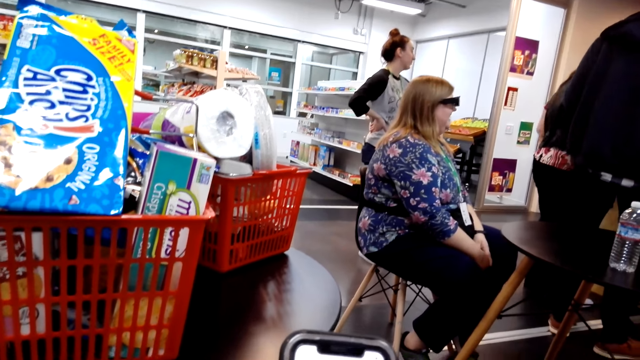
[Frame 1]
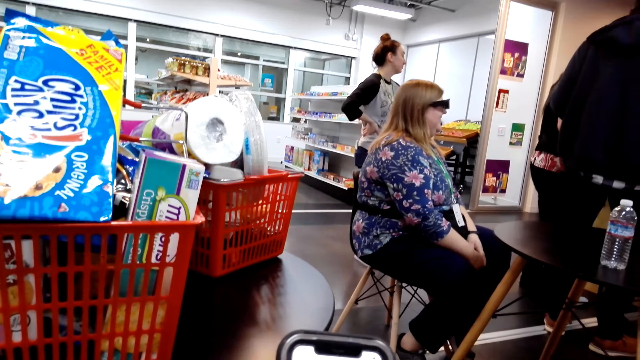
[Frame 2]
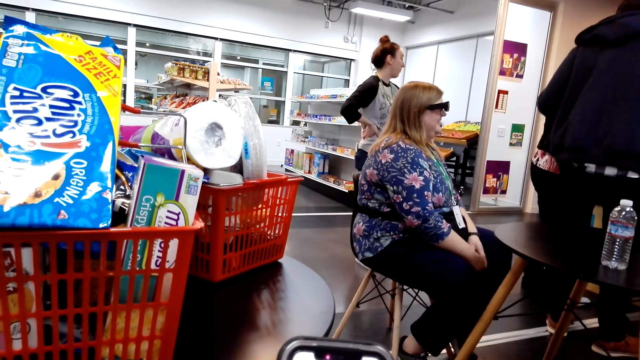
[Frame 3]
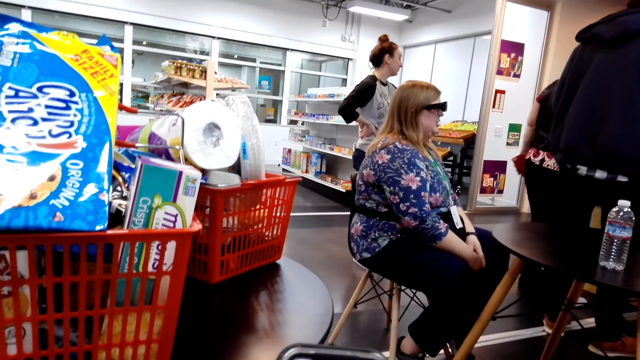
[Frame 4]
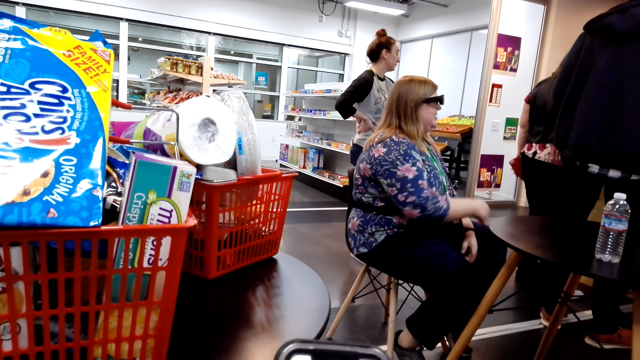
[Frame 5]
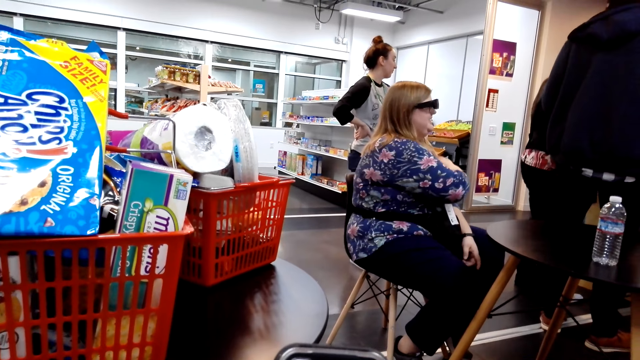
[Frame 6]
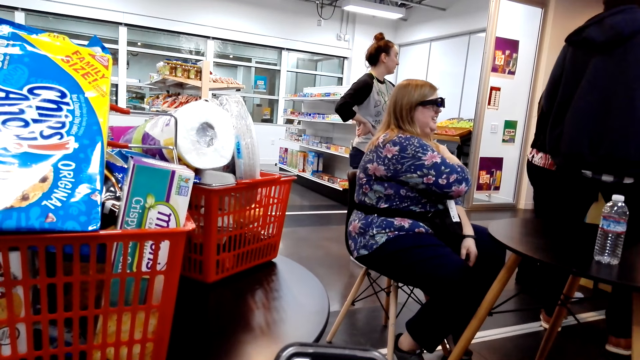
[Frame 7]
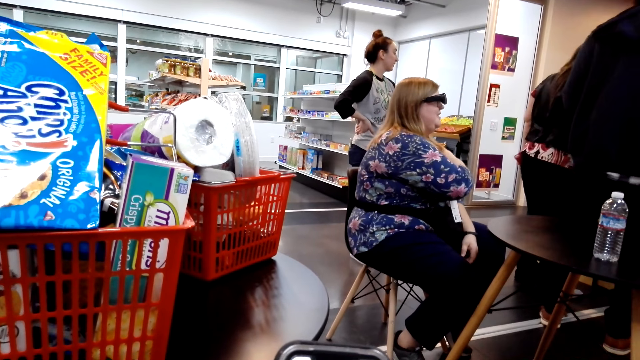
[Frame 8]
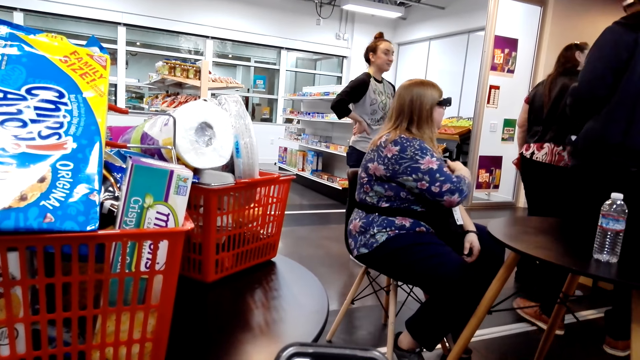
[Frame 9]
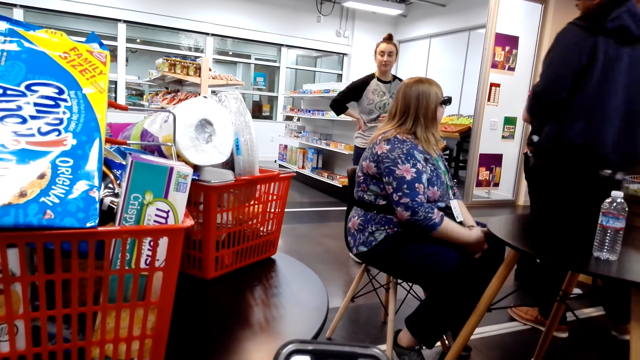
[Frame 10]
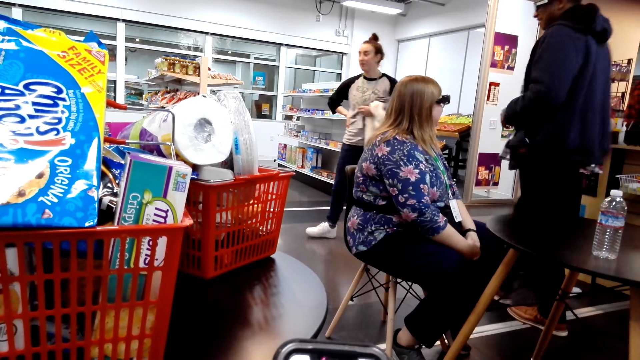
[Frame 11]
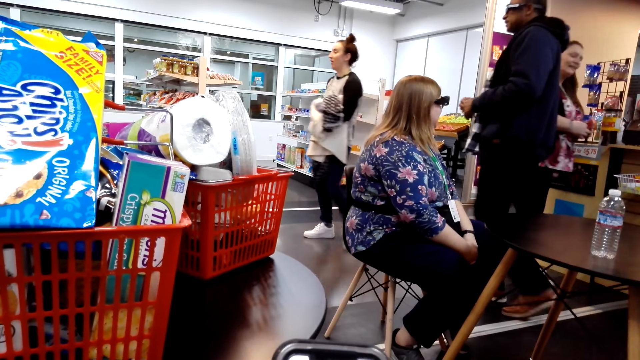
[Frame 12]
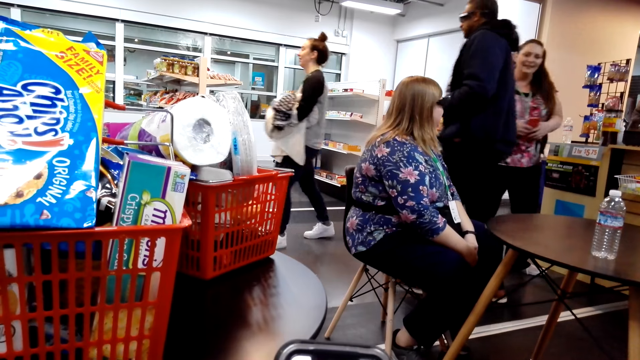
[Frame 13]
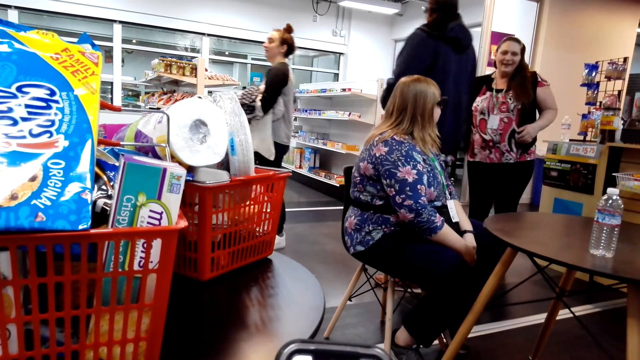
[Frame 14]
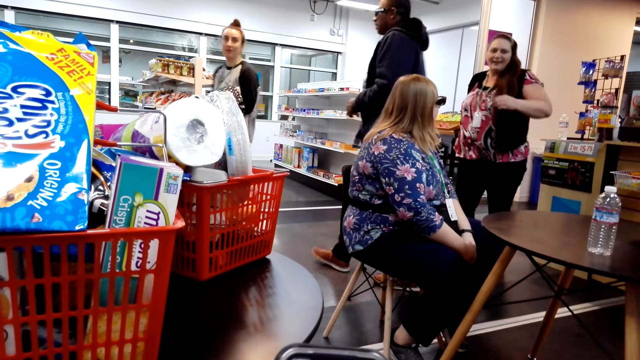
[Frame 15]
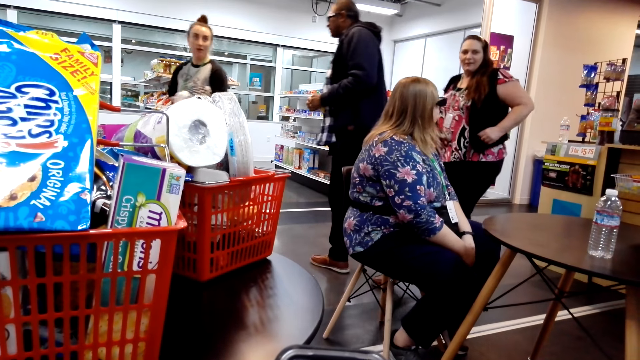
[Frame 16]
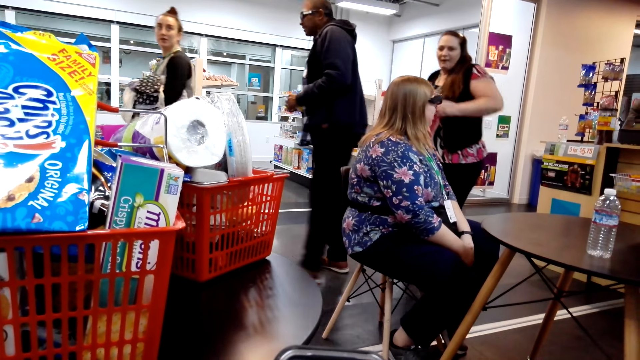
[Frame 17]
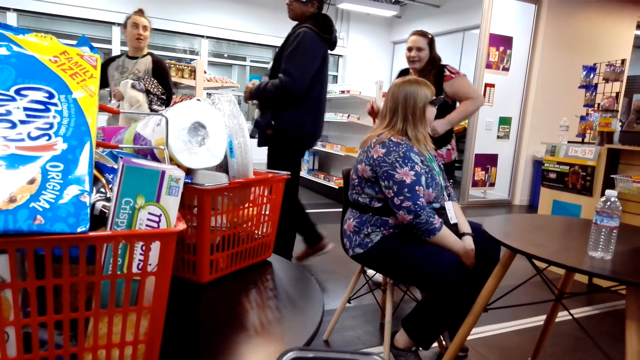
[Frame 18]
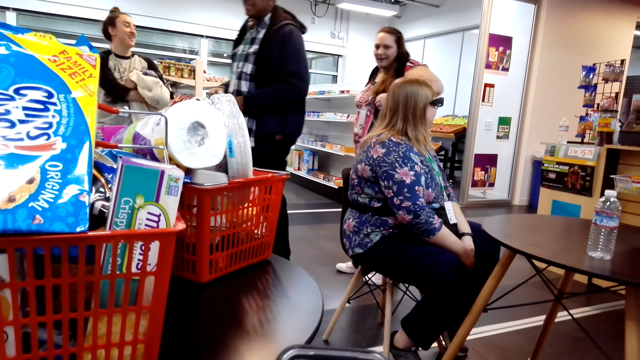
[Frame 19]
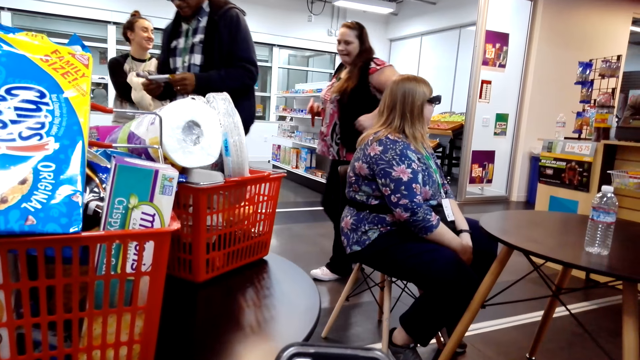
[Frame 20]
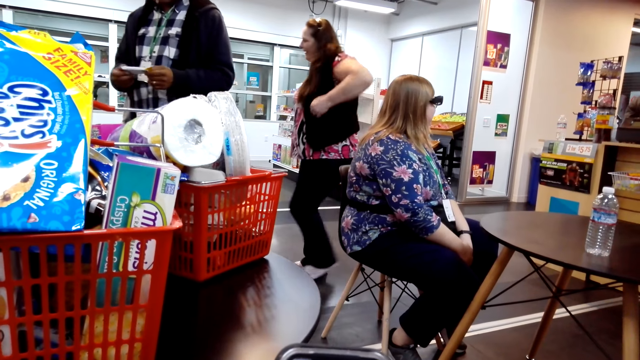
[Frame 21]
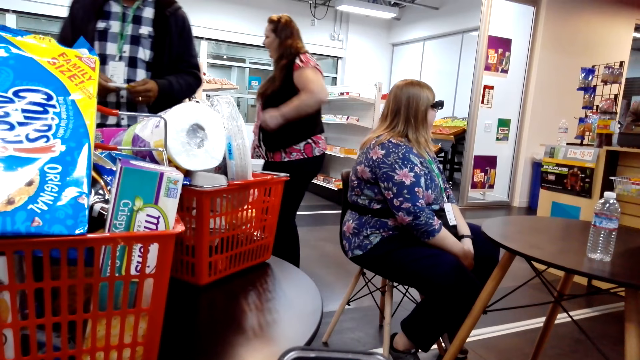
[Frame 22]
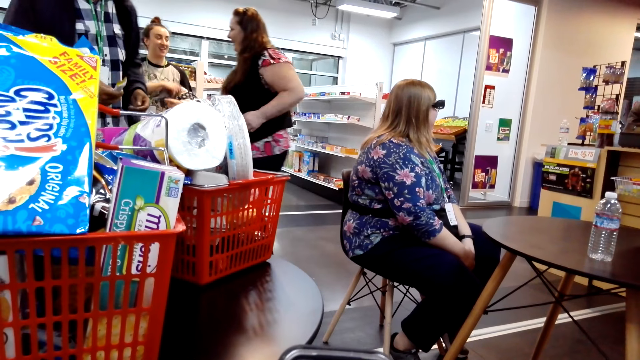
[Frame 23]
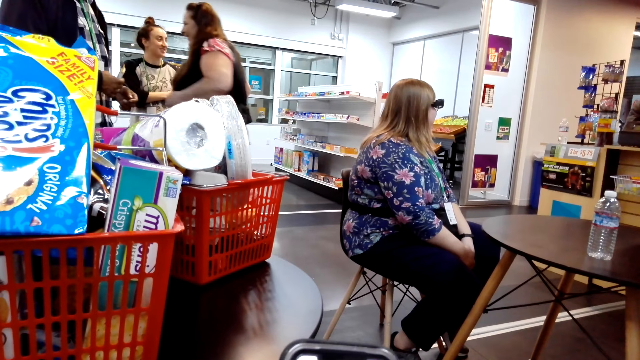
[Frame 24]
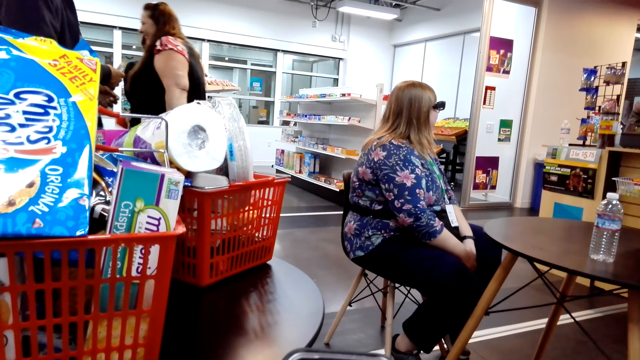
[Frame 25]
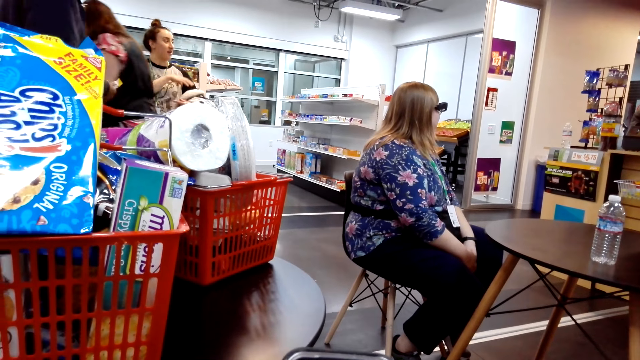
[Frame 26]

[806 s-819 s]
A woman scratches her hand. A man walks around the shop. Another woman walks around the shop. The camera wearer looks around the shop. The man holds a paper. The other woman walks around the shop.

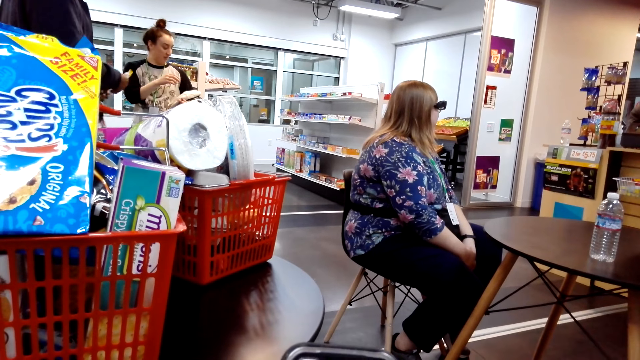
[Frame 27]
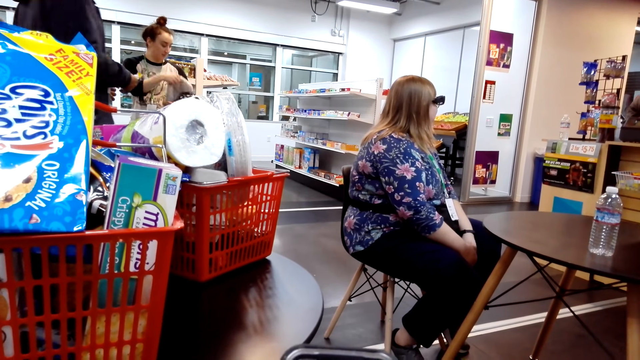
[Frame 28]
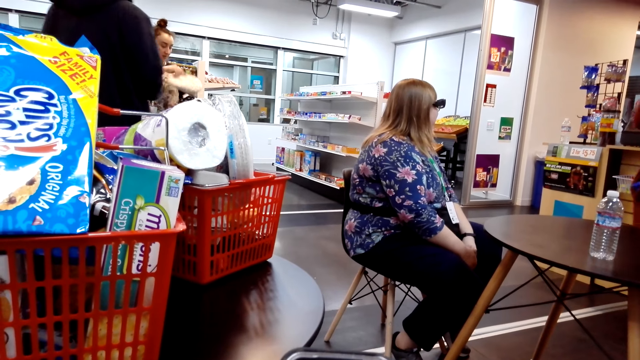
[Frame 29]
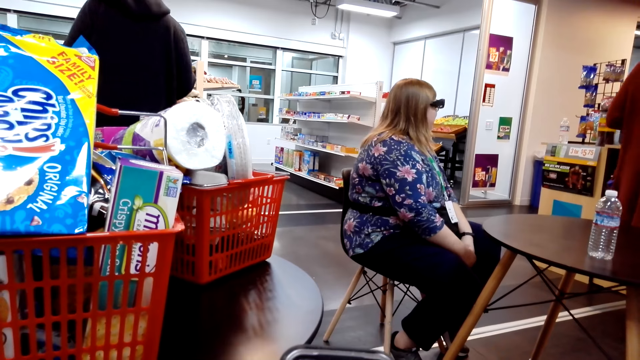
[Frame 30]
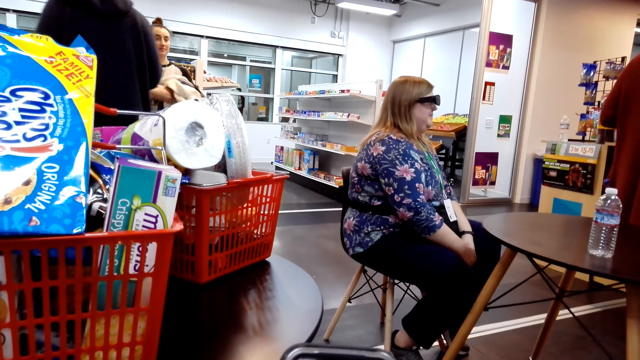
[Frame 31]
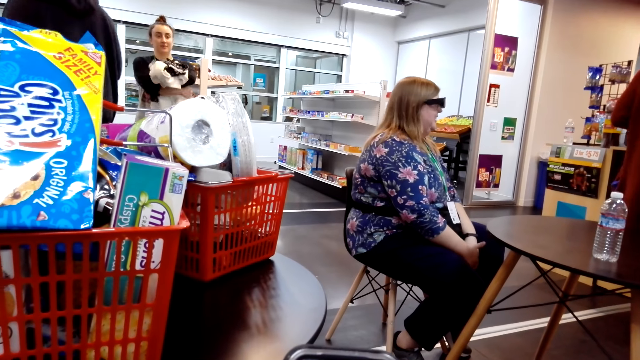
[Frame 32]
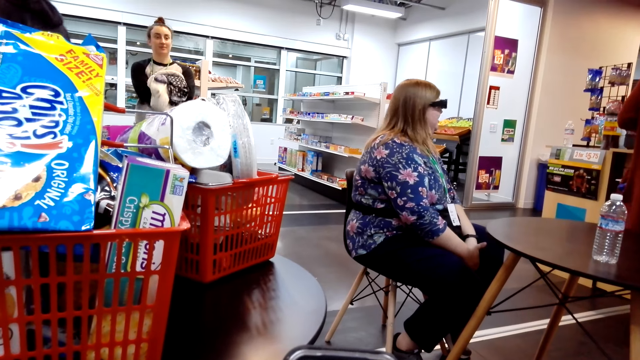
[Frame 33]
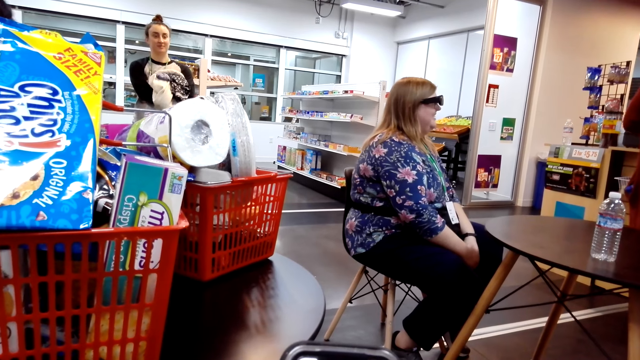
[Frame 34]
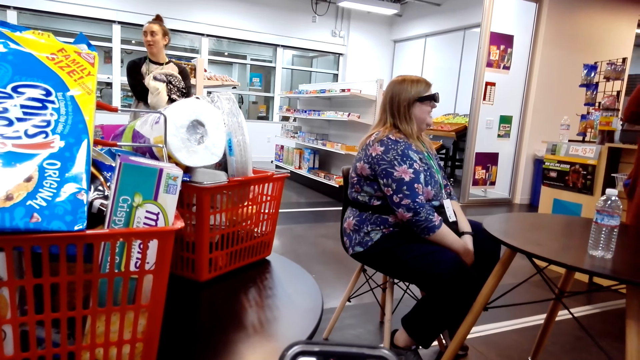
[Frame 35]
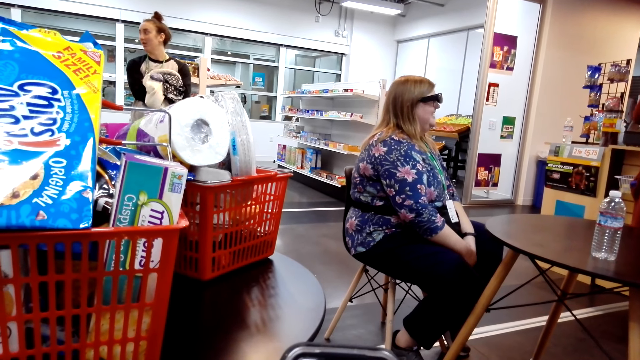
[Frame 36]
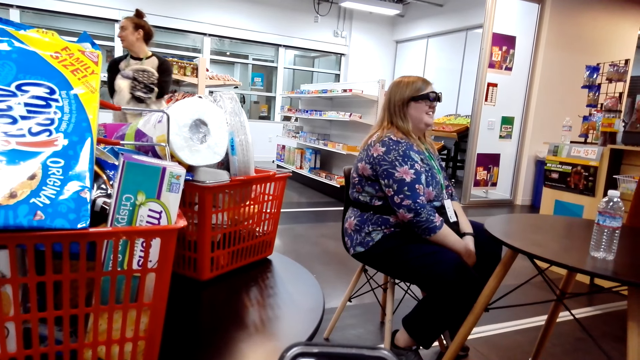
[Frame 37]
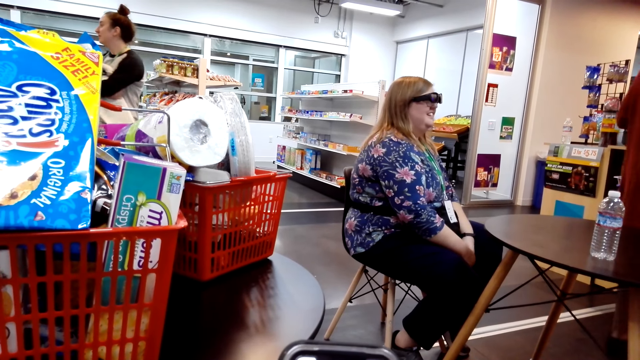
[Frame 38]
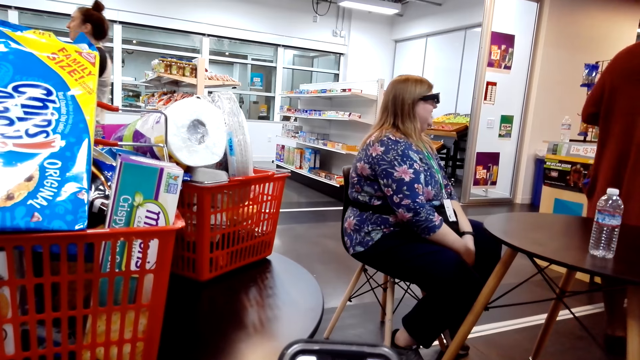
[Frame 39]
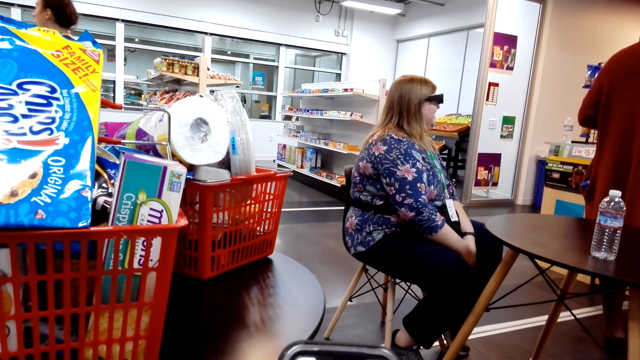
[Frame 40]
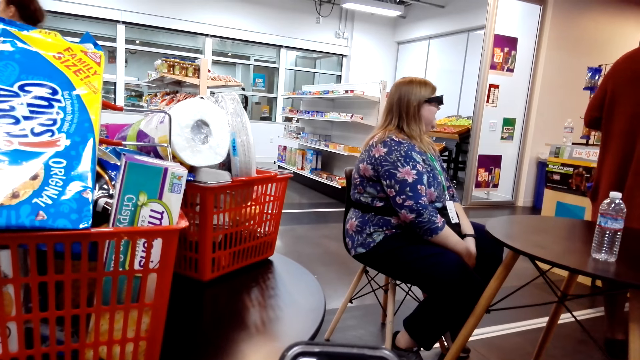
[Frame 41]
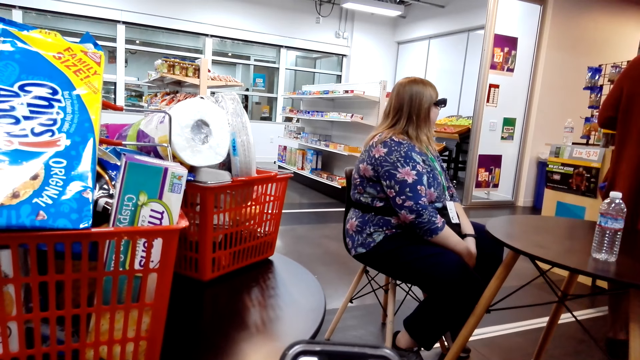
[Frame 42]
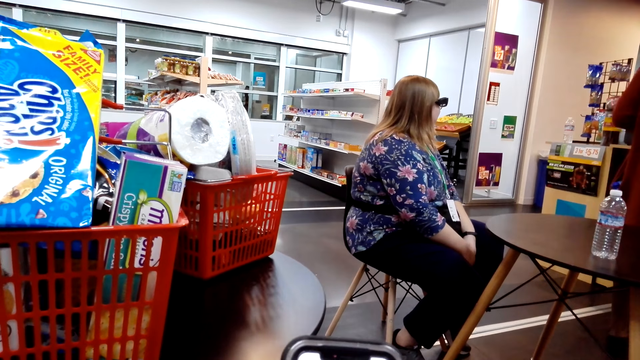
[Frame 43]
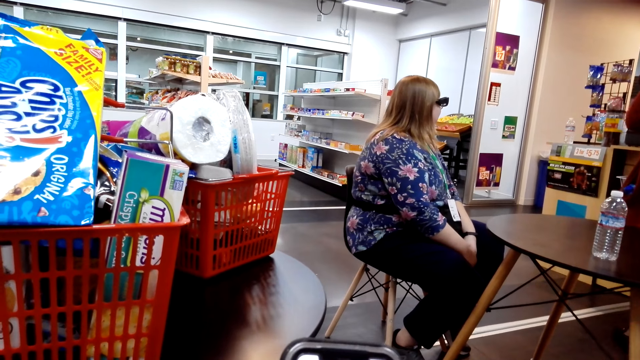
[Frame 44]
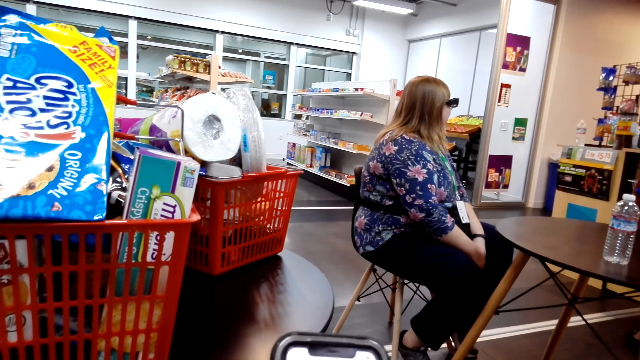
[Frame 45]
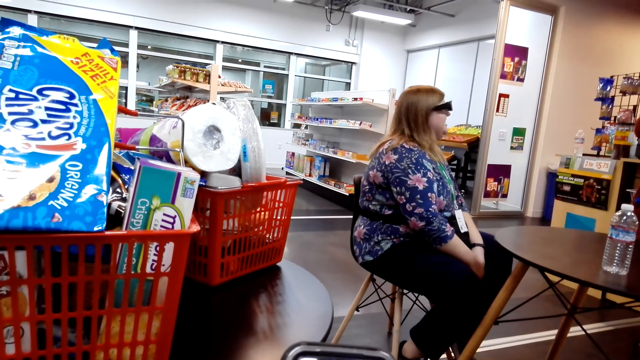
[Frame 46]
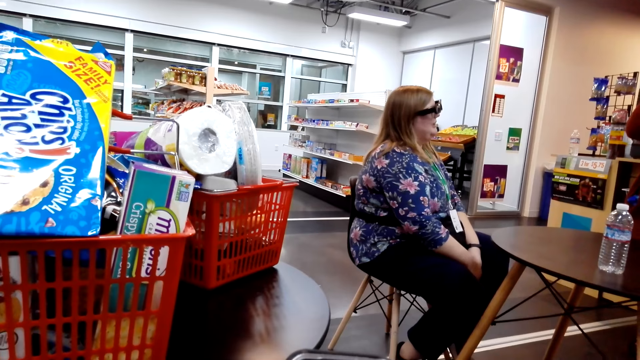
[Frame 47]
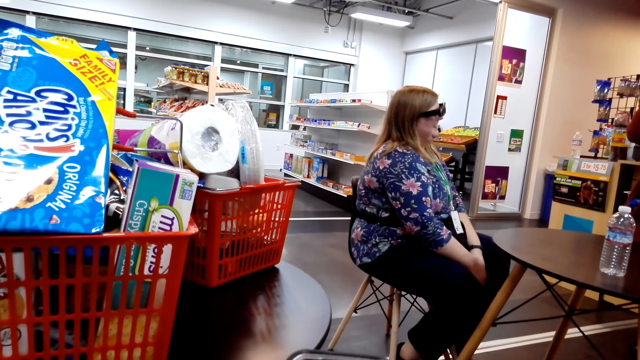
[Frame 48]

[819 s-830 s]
A man walks around the shop. A woman sits on a chair. The camera wearer uses a phone.
